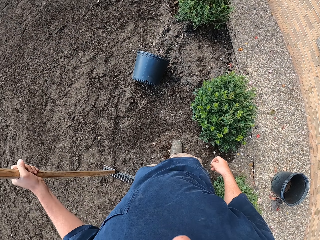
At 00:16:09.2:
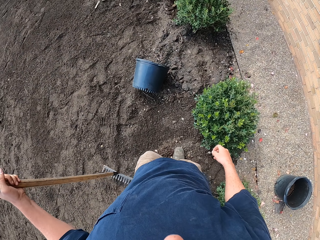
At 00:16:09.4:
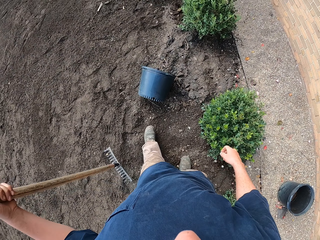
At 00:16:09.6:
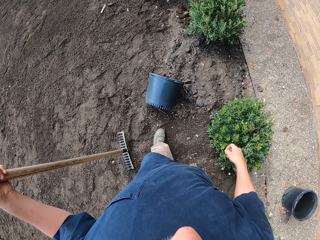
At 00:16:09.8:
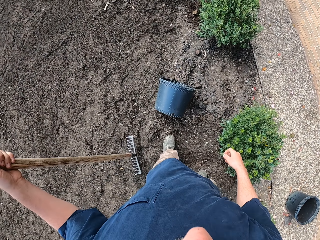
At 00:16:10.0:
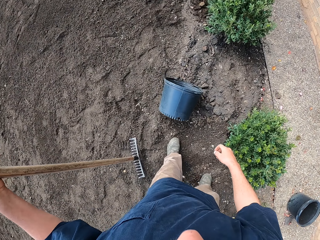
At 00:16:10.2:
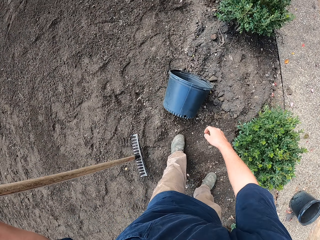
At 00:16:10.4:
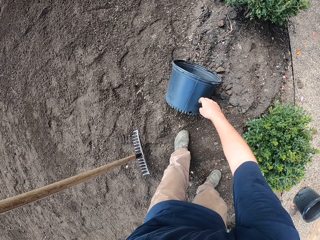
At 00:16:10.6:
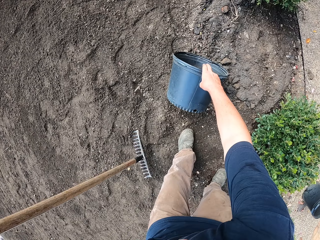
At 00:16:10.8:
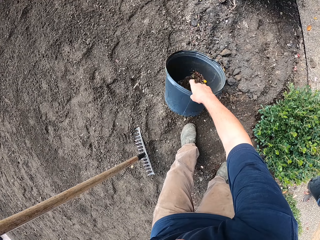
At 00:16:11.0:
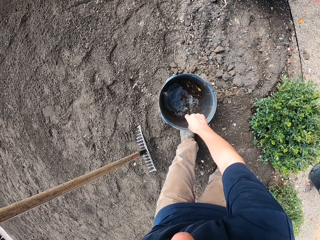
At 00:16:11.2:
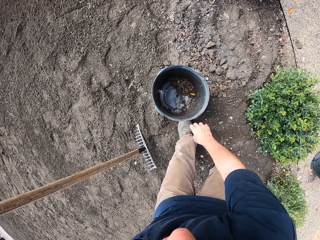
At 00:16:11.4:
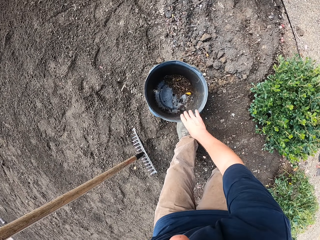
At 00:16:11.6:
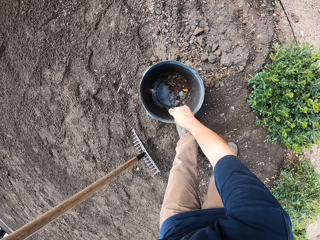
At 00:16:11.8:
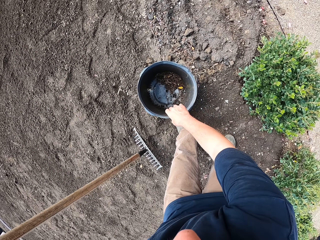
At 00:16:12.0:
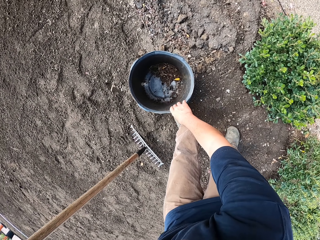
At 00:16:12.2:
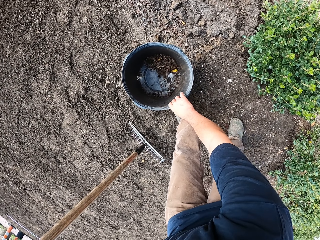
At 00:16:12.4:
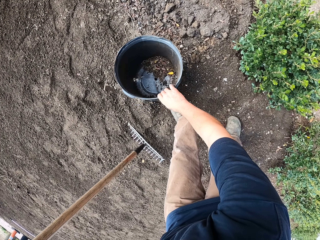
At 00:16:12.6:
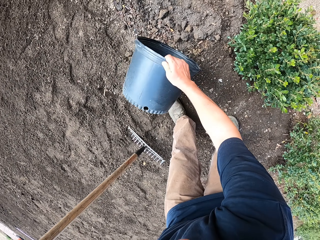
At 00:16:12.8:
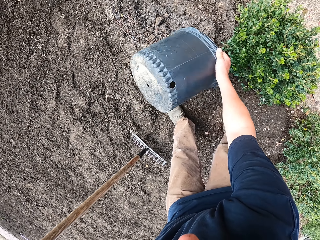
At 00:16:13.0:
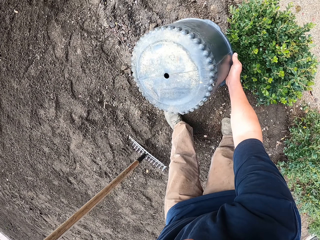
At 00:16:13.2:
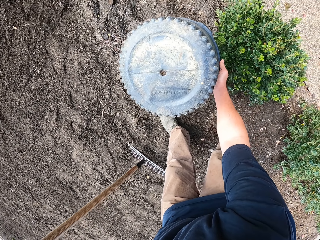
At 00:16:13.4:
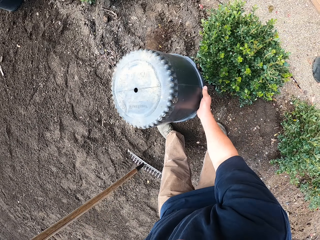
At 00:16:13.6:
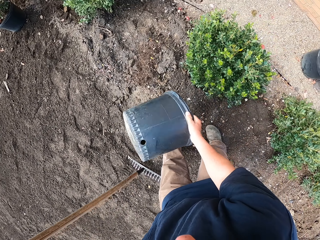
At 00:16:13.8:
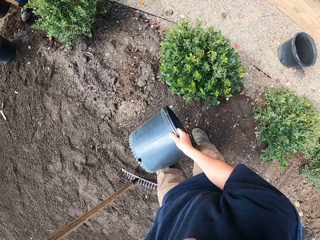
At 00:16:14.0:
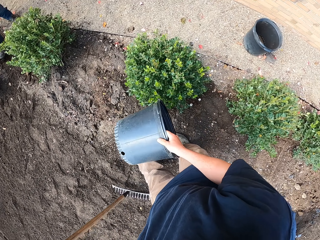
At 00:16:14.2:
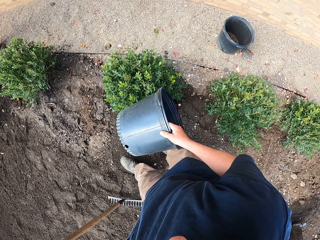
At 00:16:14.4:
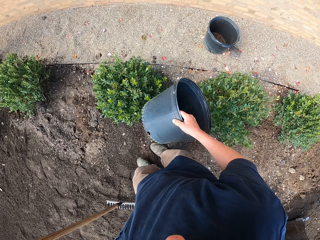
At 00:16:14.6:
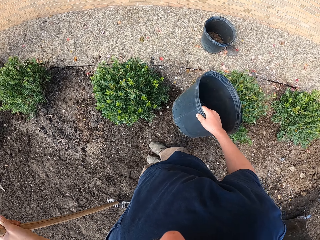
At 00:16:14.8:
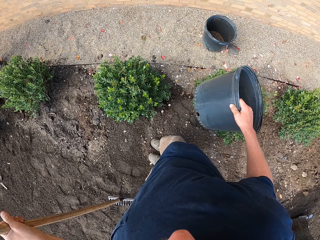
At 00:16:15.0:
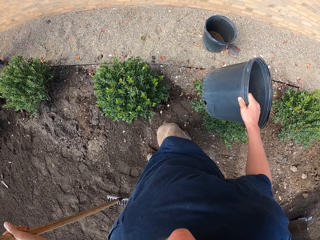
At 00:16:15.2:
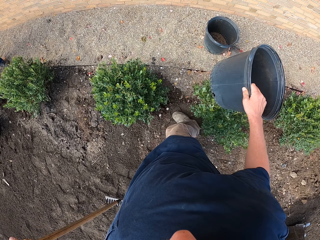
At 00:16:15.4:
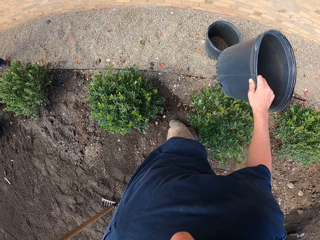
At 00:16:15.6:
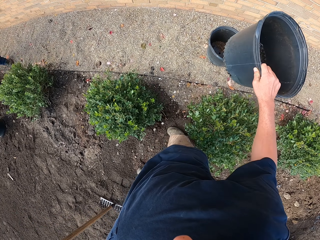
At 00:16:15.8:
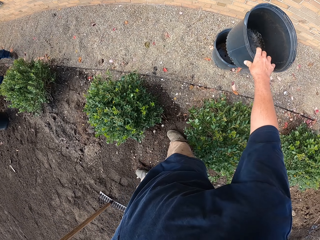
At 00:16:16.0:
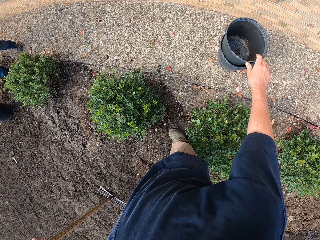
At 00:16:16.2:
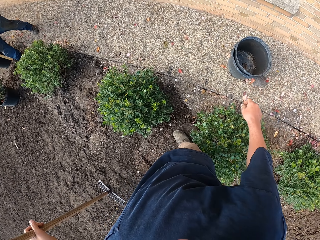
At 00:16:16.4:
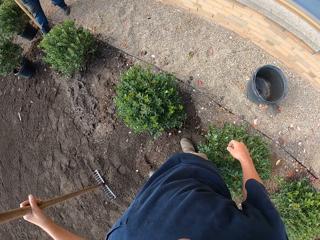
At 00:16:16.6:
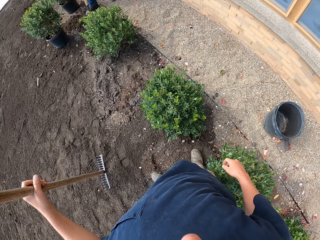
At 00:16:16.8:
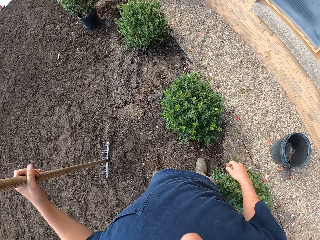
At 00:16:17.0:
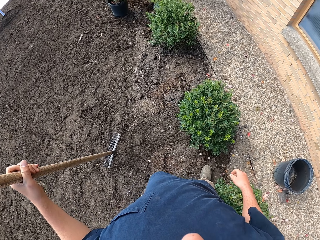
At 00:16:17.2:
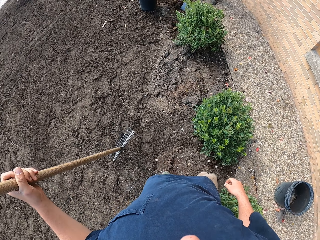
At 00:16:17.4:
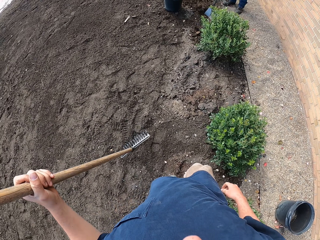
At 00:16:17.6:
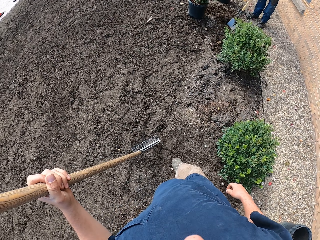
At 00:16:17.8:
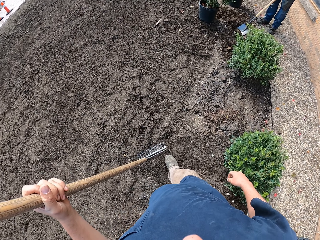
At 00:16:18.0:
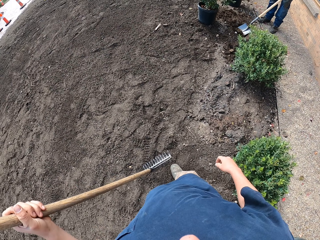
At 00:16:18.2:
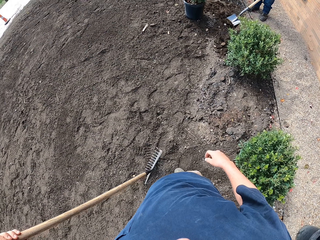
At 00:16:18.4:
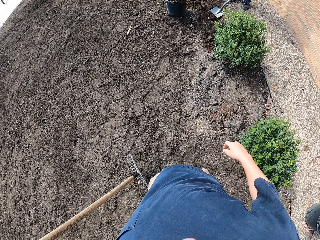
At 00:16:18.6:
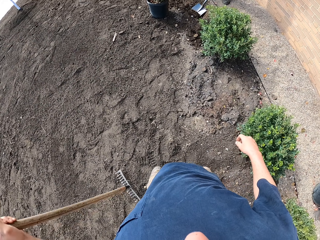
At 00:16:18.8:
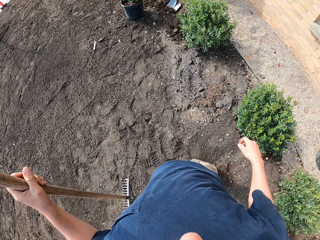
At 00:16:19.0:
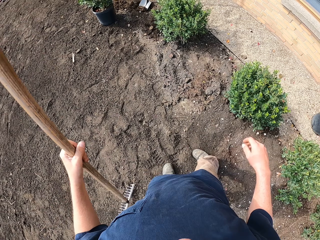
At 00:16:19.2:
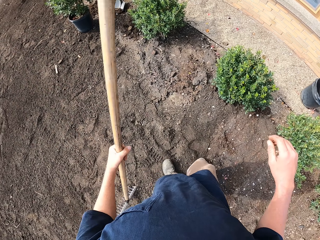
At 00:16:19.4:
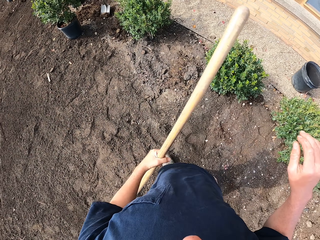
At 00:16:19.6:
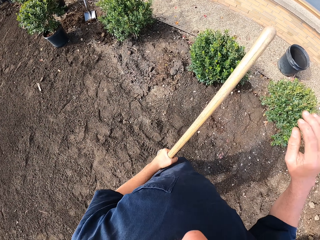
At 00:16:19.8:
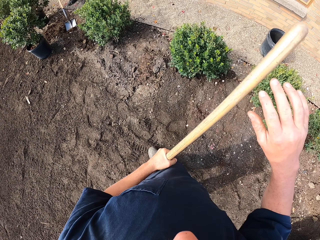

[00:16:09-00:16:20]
The camera wearer walks around the compound. They pick up the bucket. They pour the soil from the bucket. They stack the bucket on top of another bucket. They look around the compound.

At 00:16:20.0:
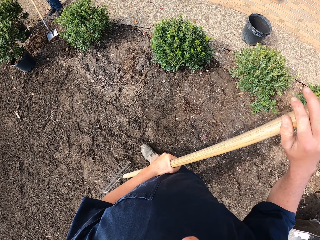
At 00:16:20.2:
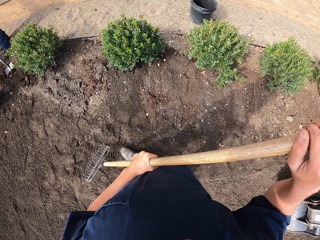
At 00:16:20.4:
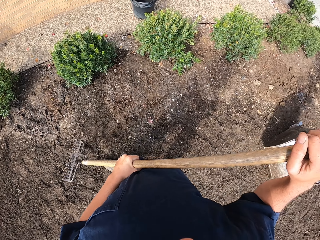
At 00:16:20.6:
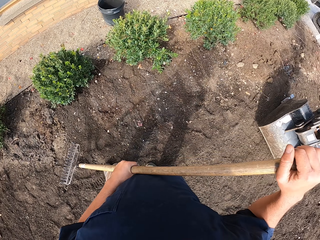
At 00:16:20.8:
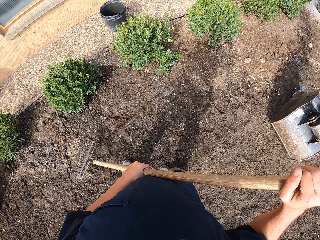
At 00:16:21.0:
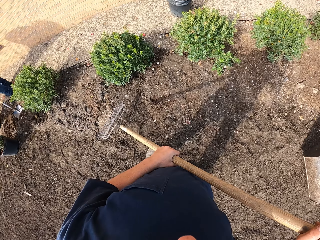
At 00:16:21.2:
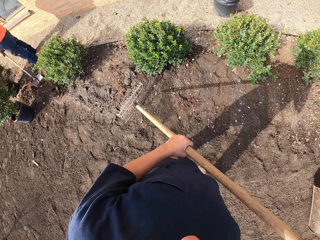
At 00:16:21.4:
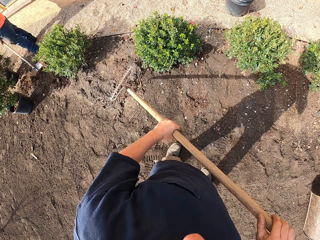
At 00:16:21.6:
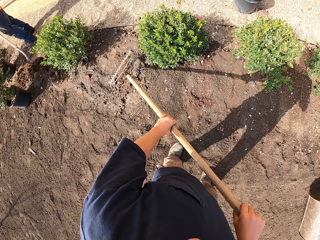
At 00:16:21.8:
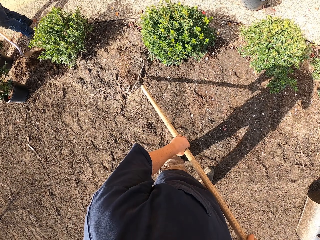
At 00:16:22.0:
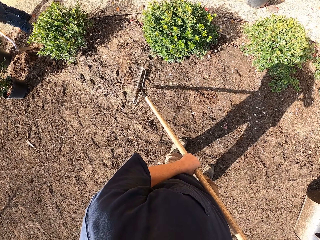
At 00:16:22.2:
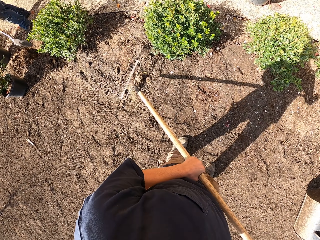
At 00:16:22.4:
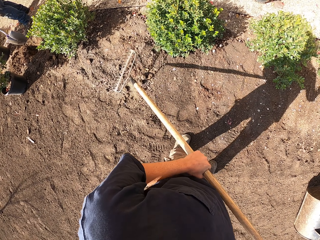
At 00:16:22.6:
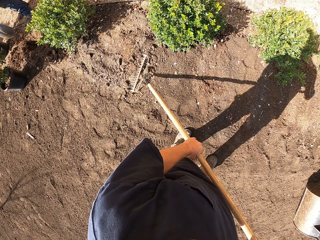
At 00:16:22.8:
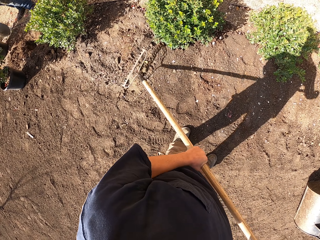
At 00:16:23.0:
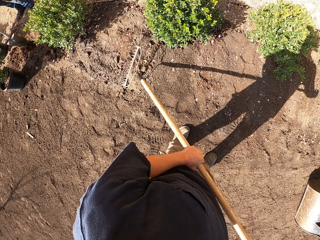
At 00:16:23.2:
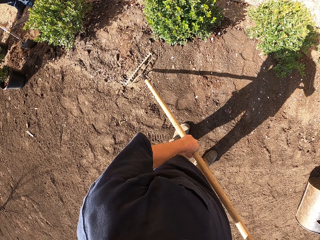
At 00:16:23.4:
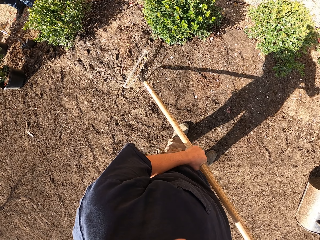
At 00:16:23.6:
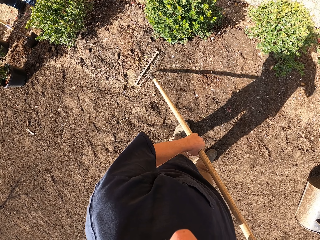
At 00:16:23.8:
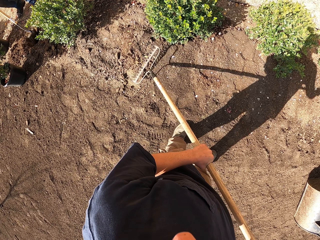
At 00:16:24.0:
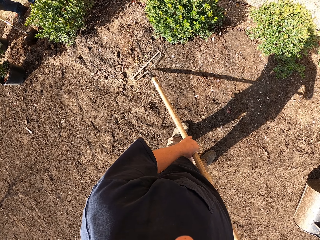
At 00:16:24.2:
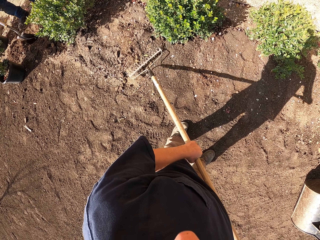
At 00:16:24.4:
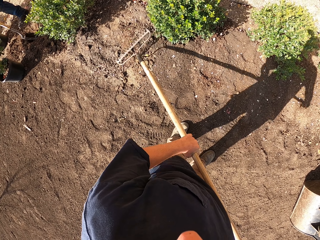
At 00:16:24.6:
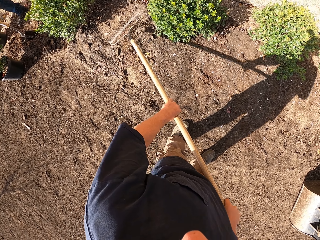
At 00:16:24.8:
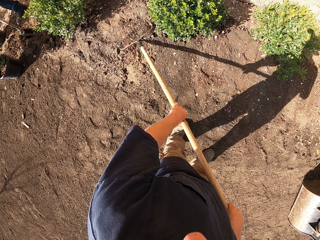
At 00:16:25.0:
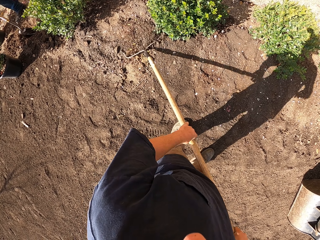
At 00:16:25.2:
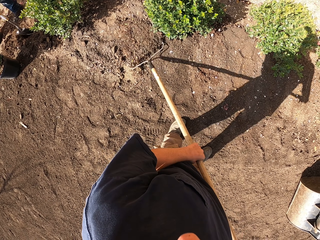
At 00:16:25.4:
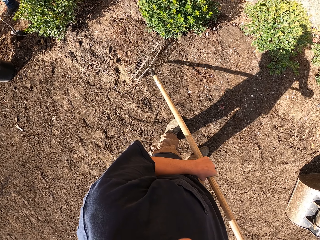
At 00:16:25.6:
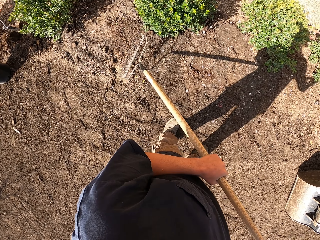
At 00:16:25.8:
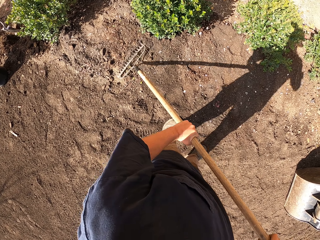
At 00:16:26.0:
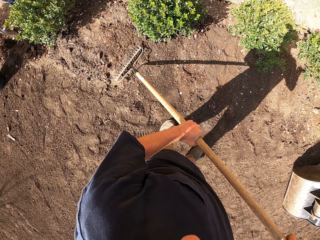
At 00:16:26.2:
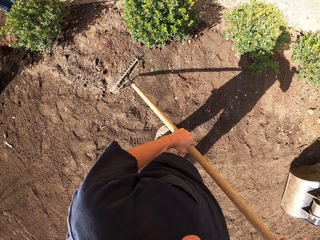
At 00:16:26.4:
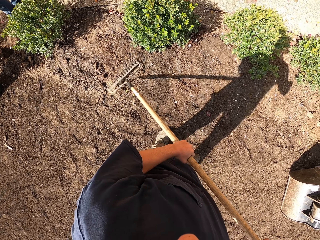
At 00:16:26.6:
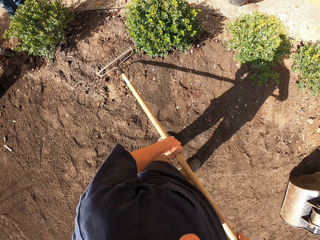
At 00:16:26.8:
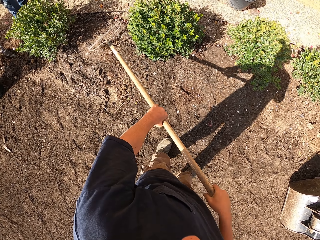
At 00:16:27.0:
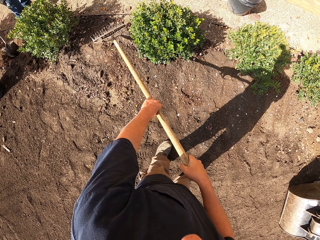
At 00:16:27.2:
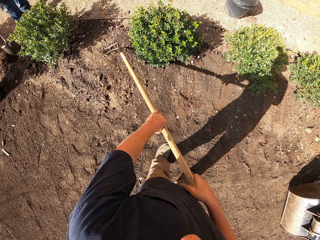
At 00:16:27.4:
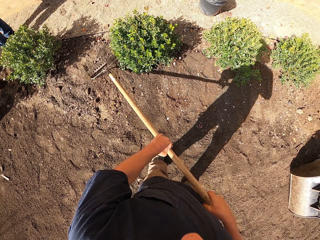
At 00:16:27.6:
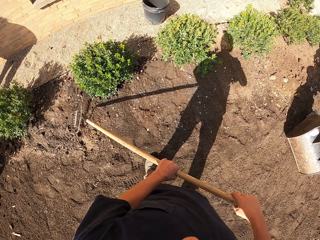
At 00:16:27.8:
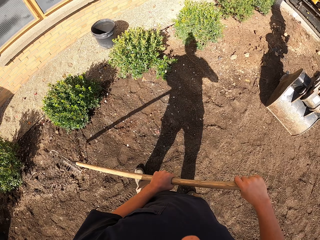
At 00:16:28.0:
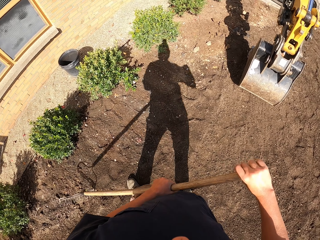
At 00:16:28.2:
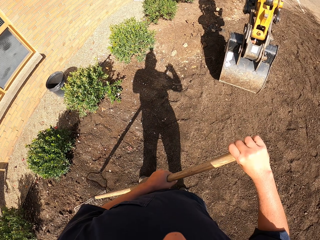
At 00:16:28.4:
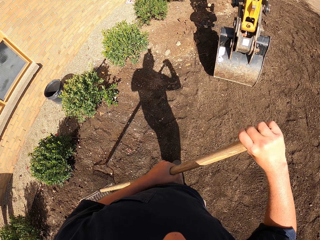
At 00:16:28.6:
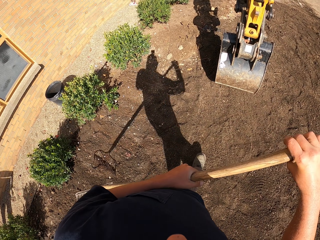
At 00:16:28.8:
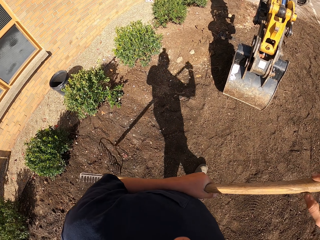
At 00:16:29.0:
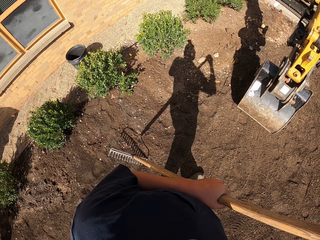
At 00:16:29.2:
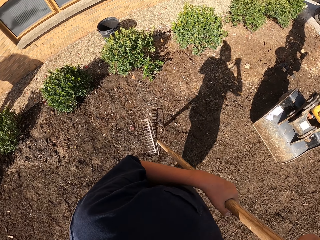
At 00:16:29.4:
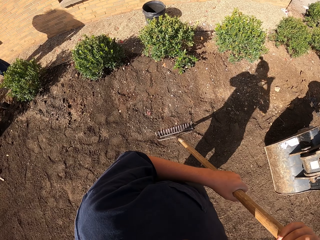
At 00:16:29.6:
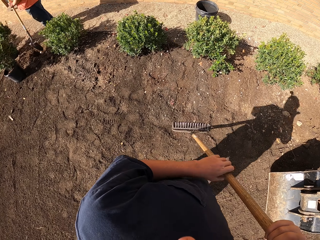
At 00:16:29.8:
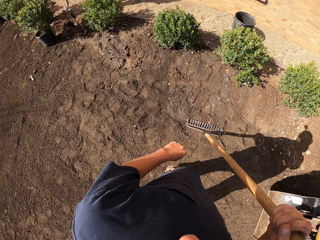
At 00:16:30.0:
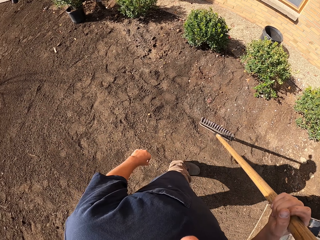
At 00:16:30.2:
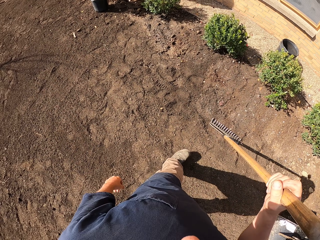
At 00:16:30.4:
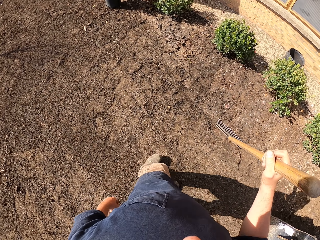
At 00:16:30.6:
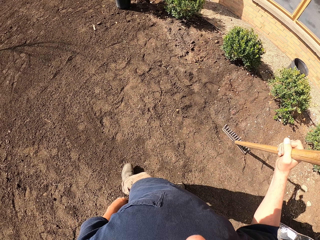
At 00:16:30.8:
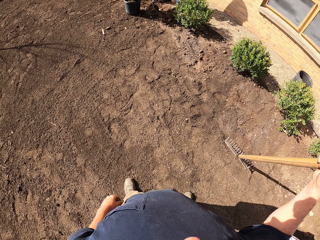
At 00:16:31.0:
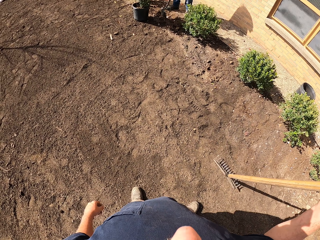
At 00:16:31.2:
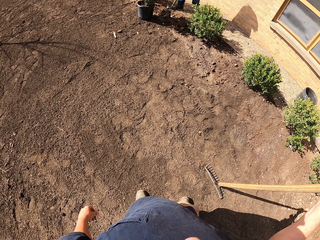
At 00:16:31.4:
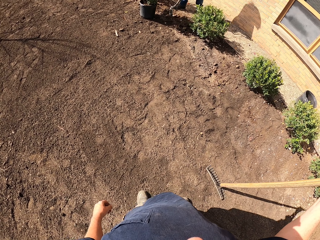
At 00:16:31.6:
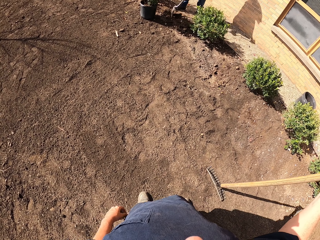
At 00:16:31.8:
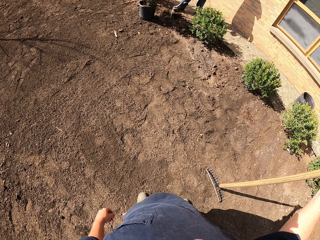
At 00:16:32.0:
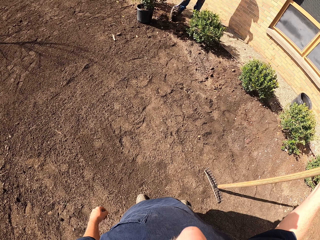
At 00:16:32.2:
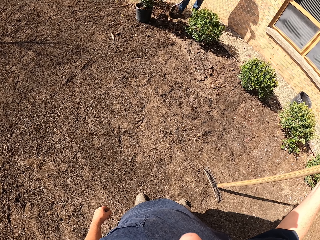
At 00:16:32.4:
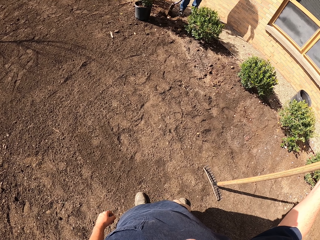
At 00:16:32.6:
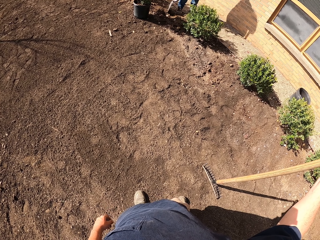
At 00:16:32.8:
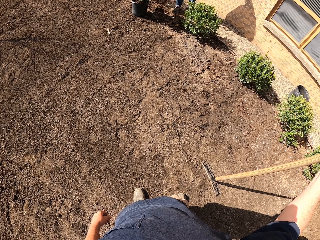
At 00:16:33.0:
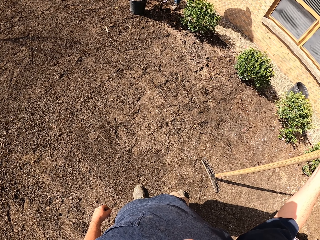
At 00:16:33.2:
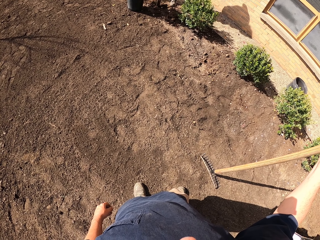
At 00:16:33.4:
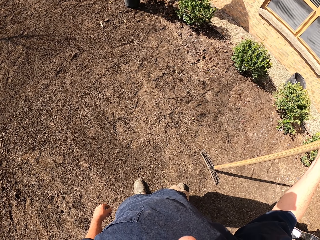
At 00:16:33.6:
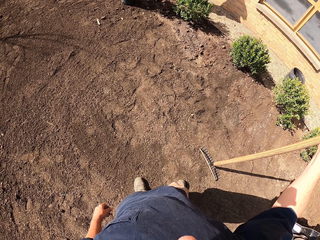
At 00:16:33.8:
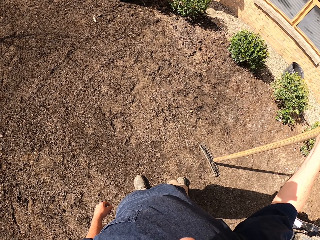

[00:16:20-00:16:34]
The camera wearer levels the soil with the rake. They look around the compound.
